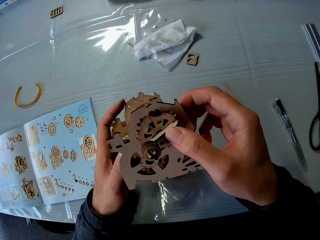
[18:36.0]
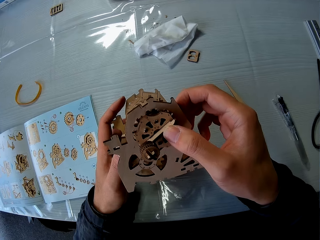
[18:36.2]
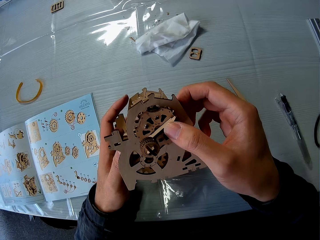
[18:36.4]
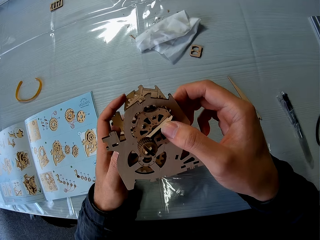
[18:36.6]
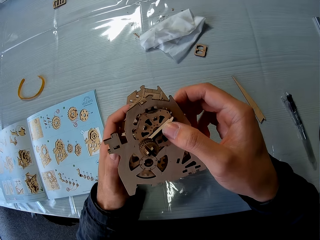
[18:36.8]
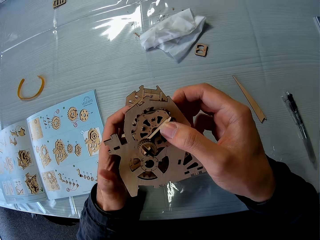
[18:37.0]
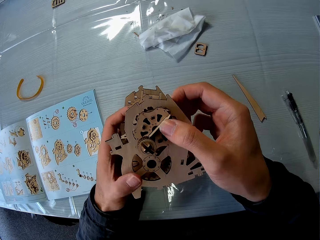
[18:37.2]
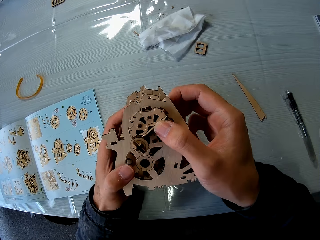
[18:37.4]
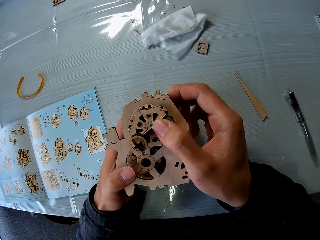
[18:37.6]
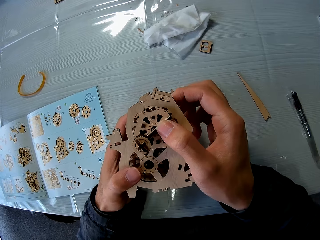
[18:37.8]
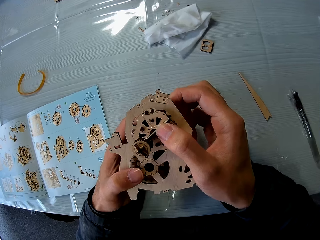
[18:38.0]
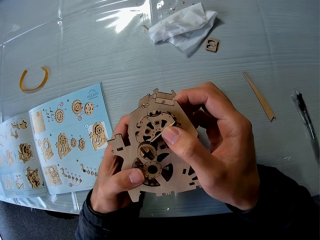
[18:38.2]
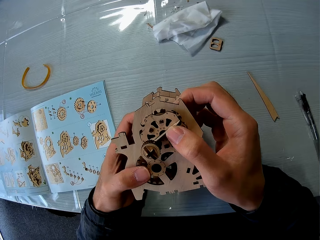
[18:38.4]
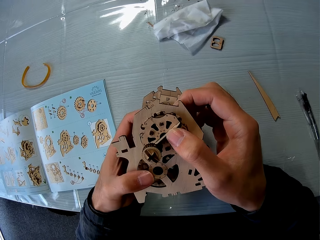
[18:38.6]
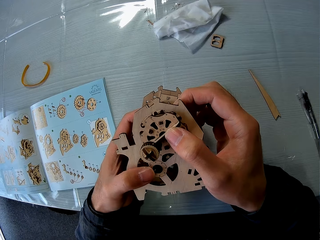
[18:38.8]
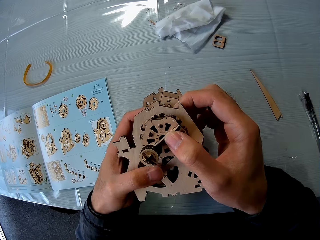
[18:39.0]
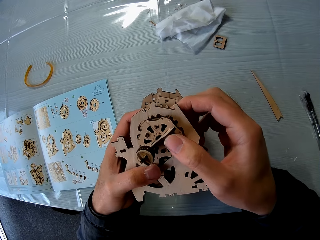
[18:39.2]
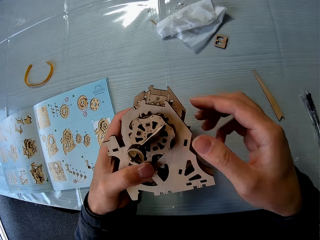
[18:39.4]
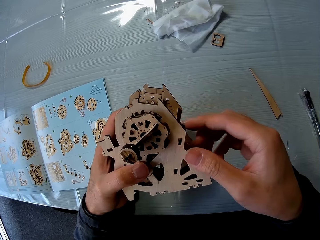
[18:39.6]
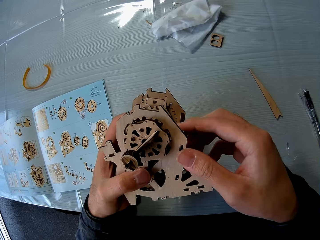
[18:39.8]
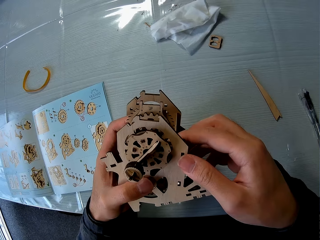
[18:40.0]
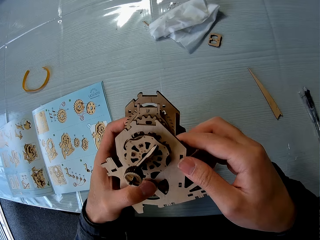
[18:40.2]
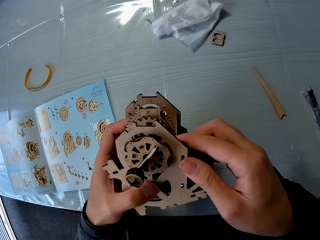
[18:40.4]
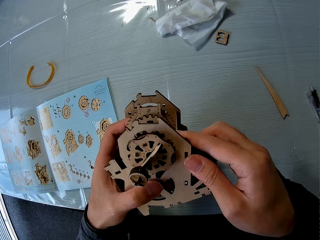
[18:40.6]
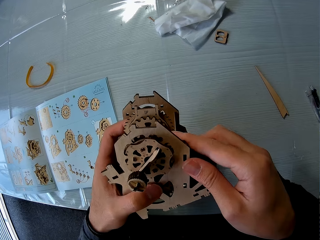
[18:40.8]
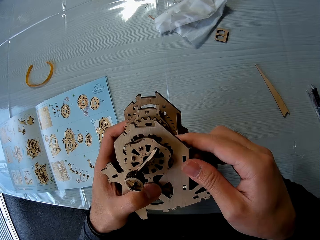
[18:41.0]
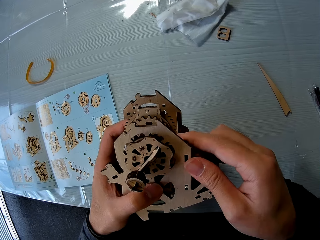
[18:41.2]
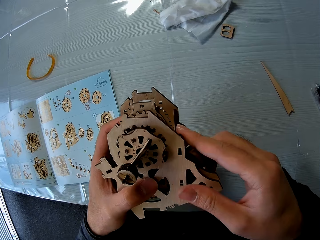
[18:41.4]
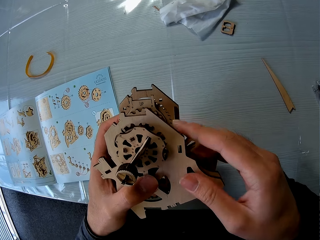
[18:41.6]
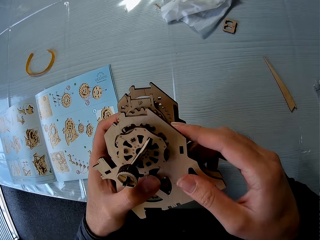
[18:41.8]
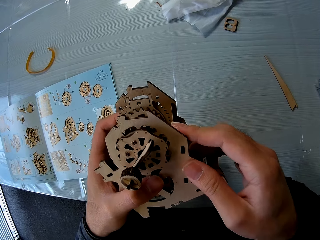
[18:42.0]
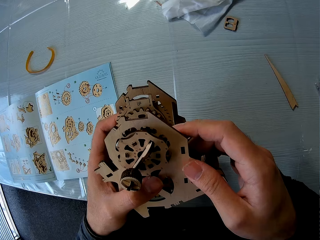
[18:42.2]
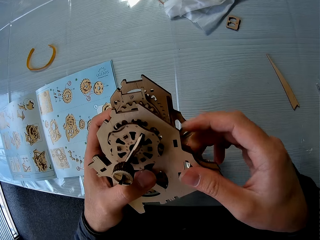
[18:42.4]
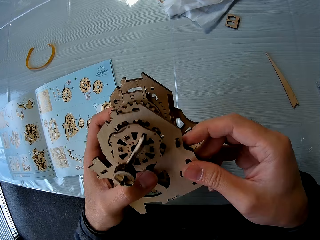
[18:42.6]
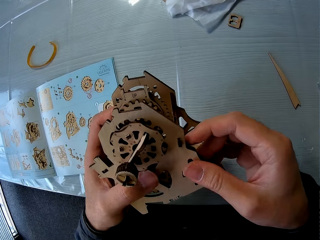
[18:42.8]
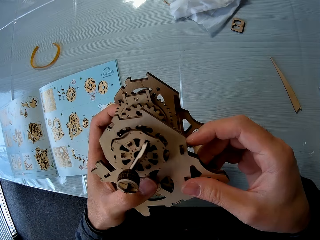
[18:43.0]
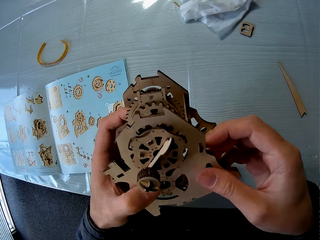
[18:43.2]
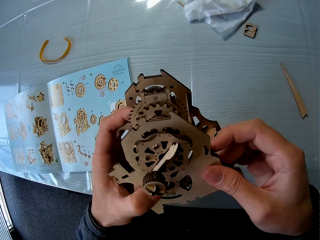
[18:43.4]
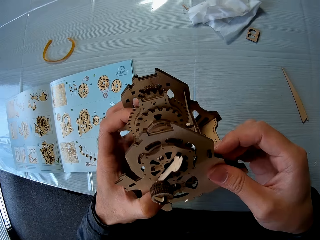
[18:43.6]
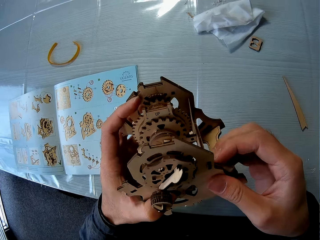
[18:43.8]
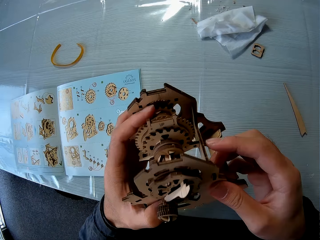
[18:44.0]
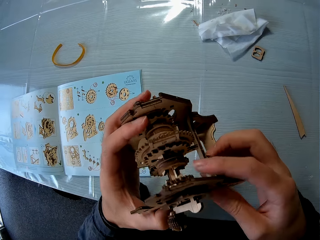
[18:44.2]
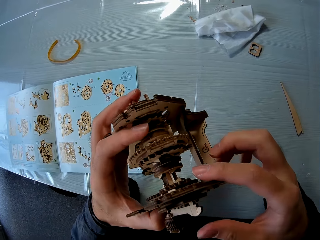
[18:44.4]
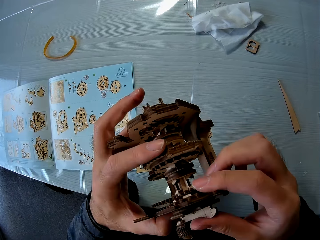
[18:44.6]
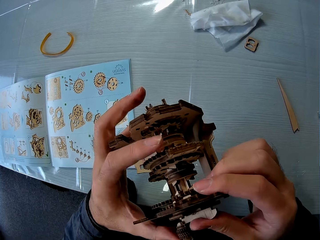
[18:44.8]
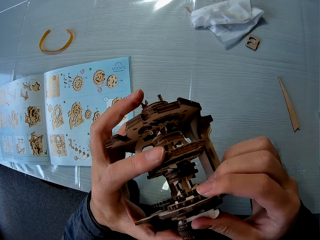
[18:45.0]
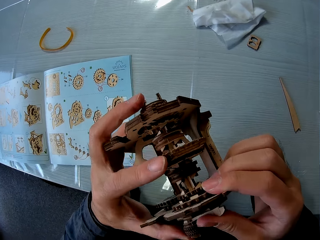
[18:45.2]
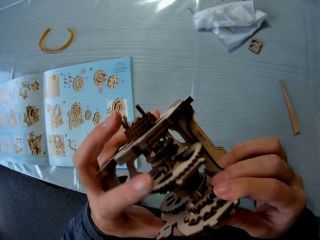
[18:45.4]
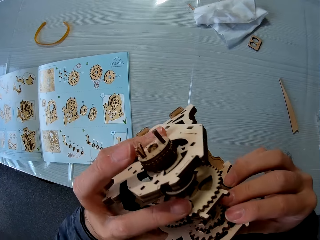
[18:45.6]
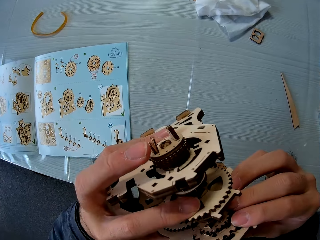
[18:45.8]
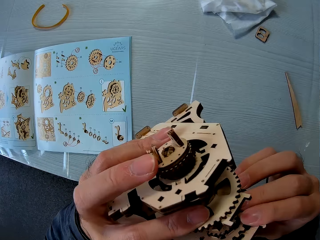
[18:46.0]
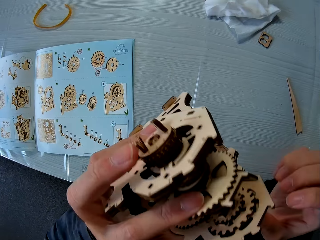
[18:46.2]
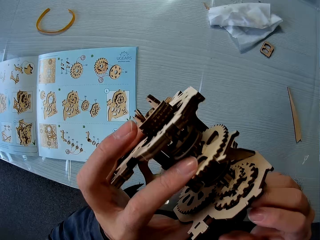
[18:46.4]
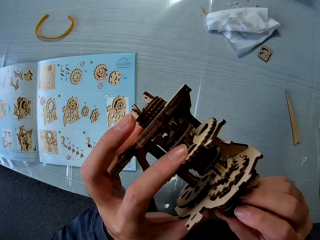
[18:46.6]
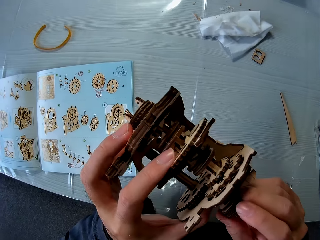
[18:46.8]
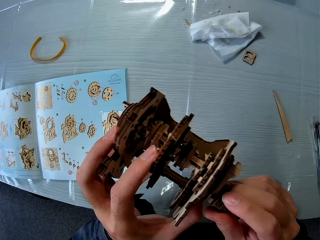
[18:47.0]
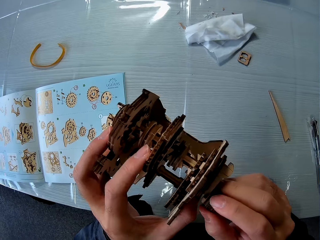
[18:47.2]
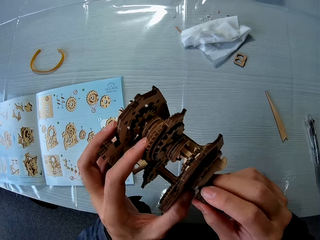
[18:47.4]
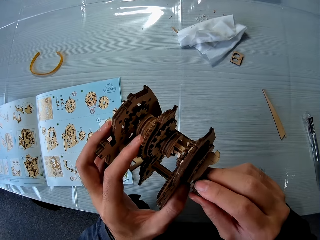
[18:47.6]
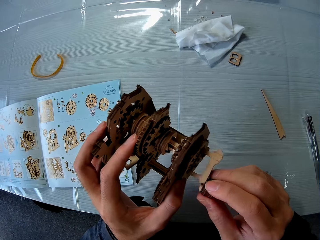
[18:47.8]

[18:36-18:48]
The camera wearer attaches the piece of gear to the gear.

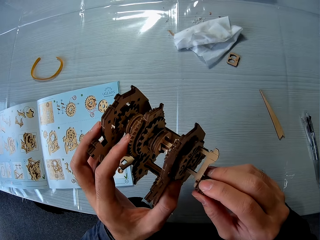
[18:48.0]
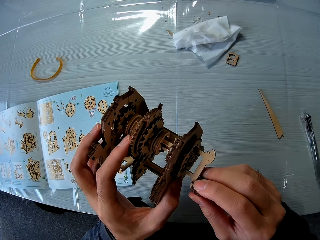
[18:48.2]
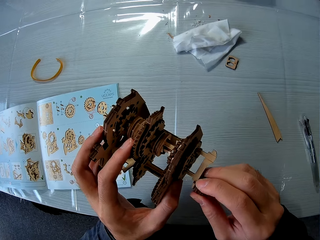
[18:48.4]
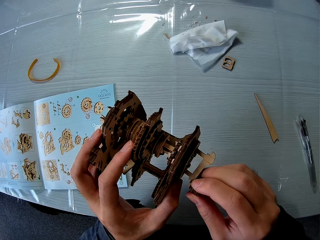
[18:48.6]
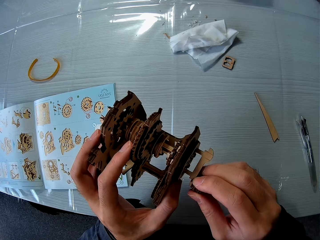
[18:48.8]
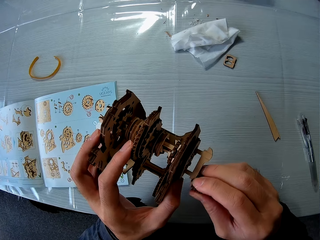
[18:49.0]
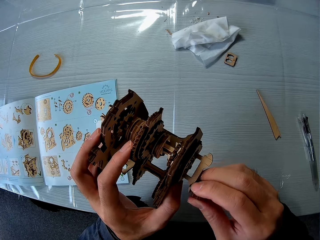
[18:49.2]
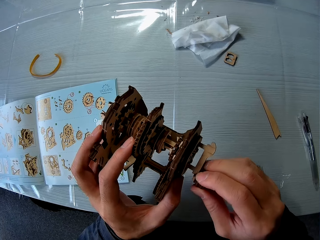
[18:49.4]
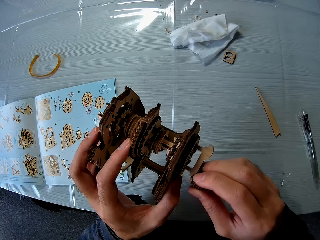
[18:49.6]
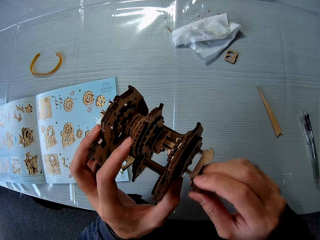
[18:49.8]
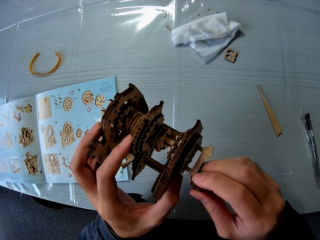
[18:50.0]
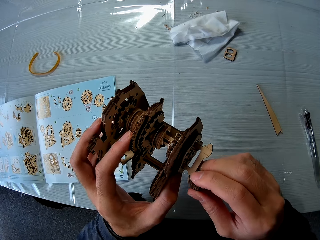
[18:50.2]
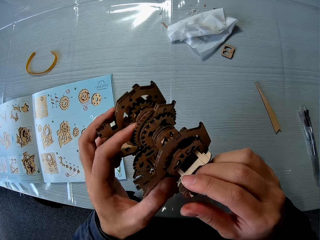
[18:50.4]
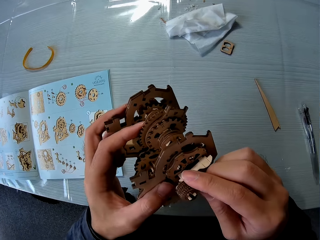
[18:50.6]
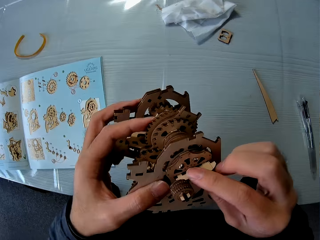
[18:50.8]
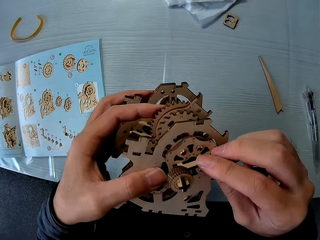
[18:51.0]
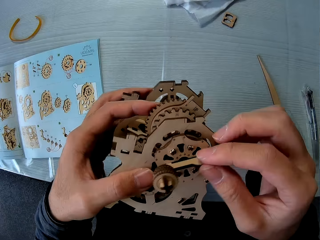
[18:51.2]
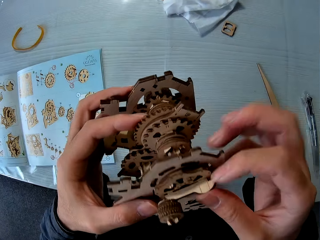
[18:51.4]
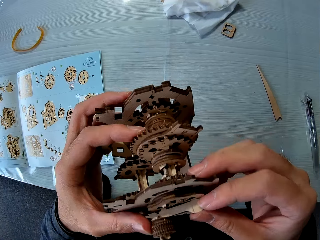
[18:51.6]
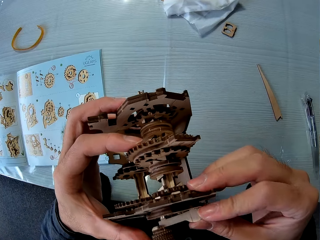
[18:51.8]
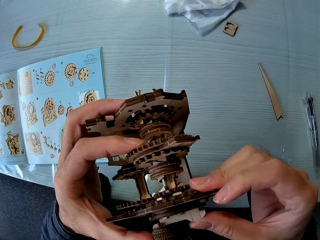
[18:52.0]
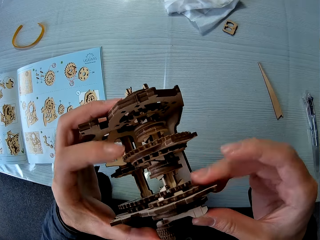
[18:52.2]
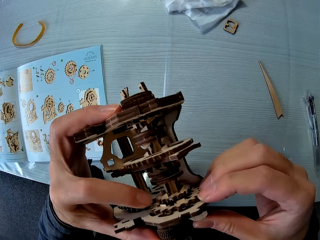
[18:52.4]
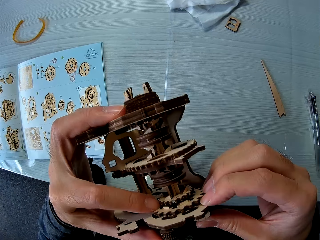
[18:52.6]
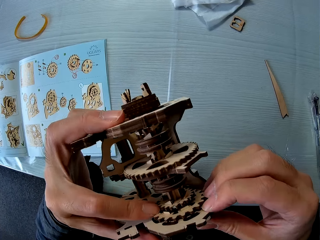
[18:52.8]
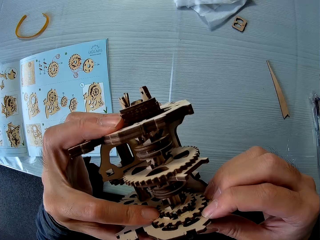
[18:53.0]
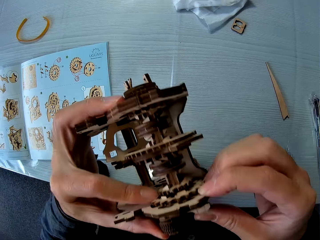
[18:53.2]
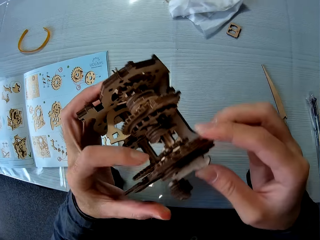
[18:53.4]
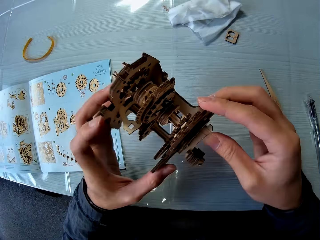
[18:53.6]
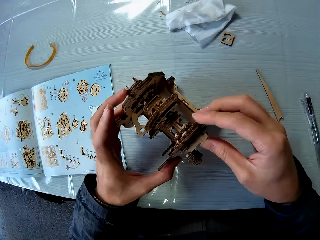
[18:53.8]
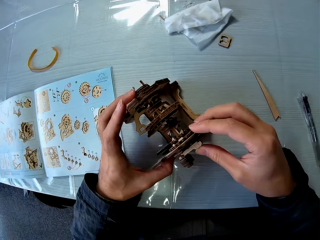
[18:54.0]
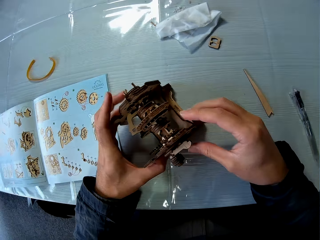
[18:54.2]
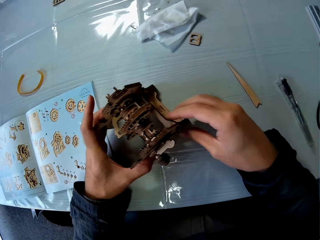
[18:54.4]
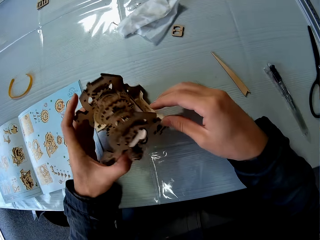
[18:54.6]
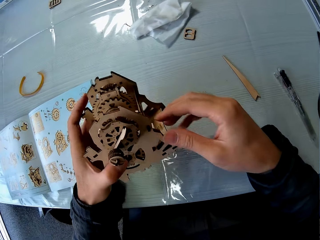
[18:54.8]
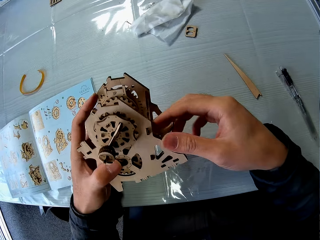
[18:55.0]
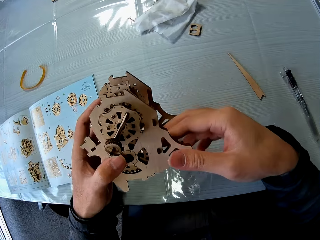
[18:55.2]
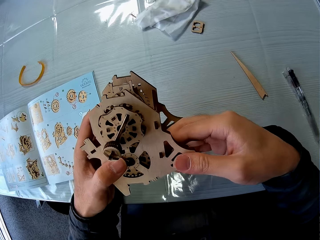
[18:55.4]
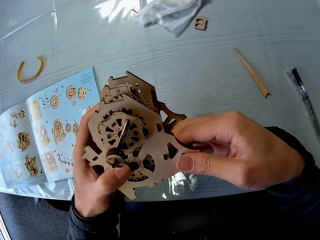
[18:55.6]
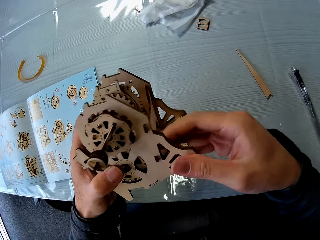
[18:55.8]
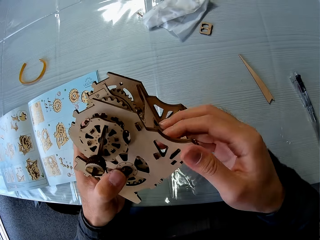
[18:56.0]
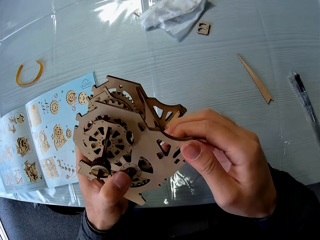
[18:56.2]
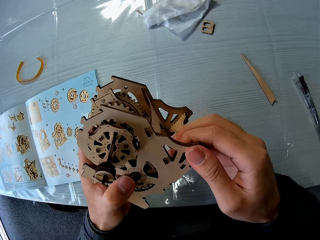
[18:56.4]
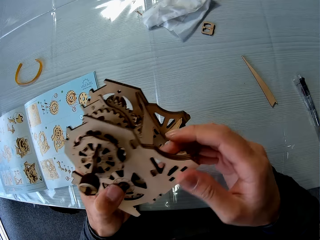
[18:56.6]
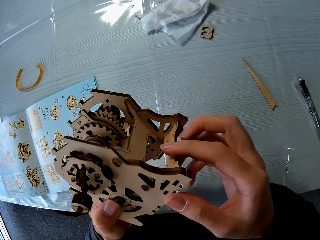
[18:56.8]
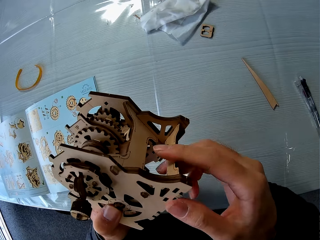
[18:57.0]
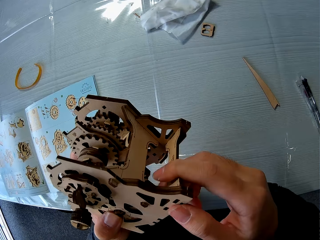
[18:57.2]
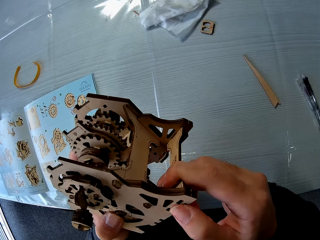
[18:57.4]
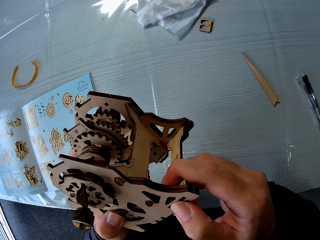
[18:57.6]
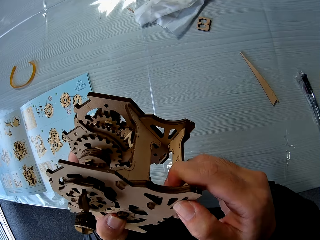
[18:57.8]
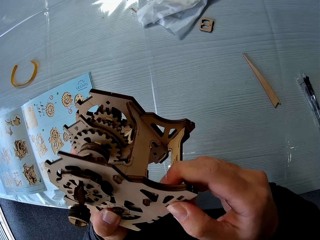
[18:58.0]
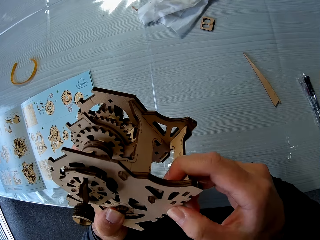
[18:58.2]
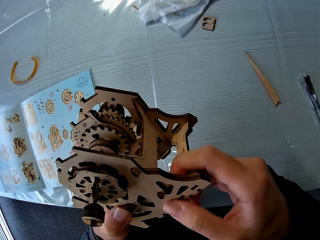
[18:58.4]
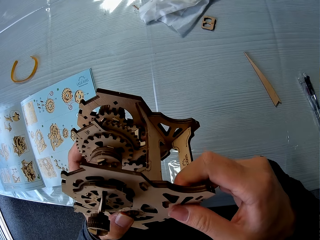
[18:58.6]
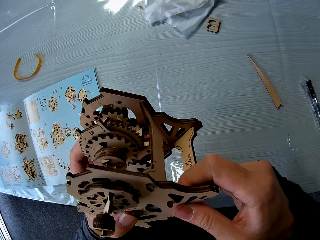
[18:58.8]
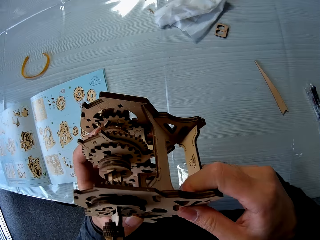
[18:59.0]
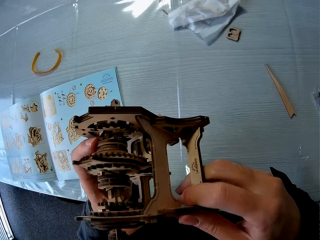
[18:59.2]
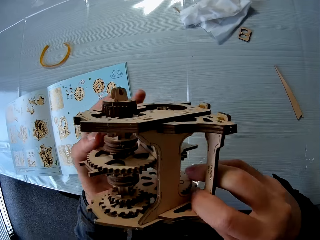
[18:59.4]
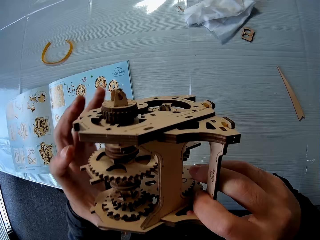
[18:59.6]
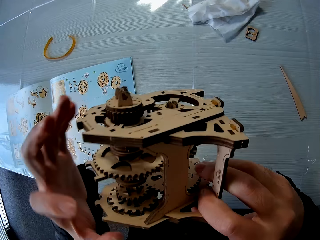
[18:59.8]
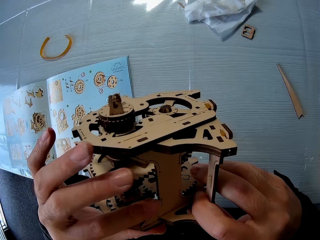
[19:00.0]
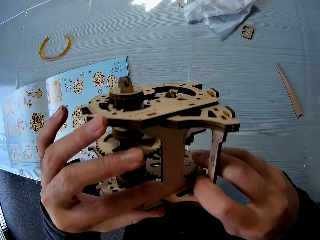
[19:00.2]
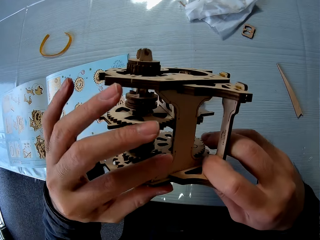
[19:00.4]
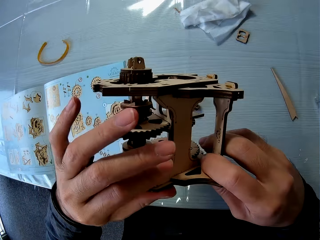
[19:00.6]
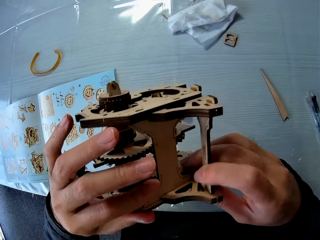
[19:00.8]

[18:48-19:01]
The camera wearer puts the laser cut wood craft puzzle on the table. They pick up the gear. They hold the laser cut wood craft puzzle and fix the laser cut wood craft puzzle.
